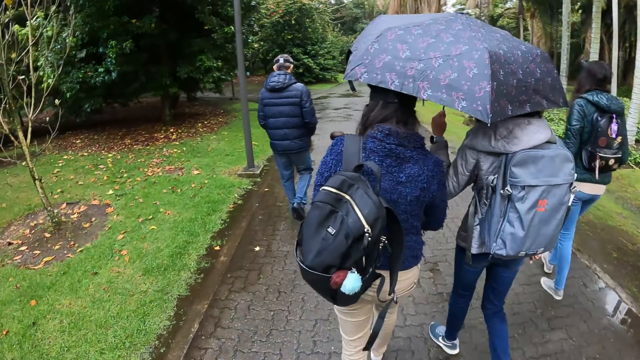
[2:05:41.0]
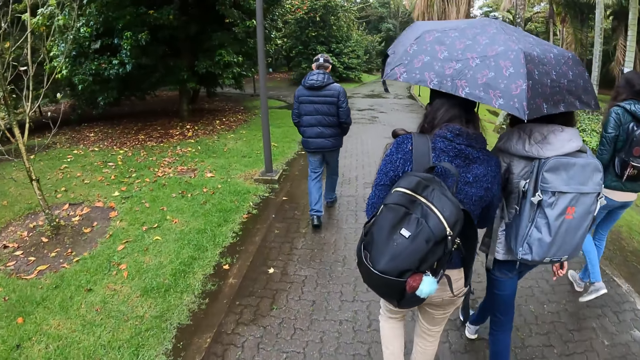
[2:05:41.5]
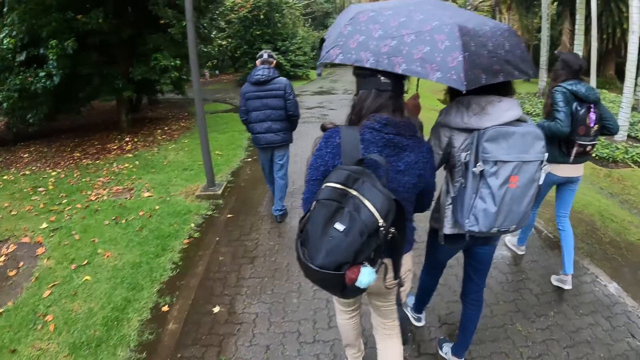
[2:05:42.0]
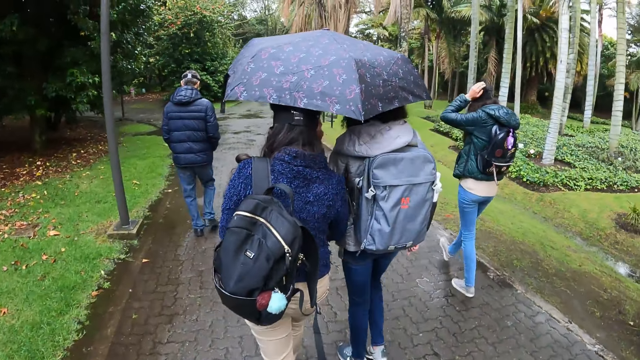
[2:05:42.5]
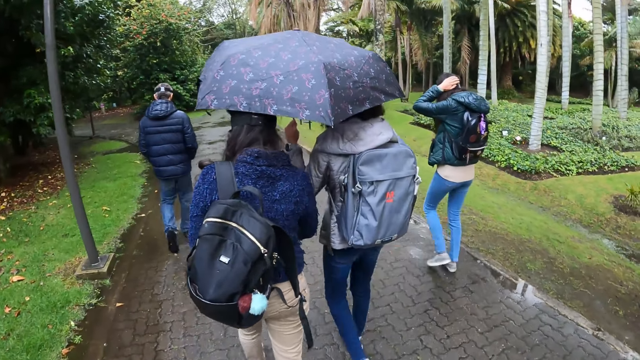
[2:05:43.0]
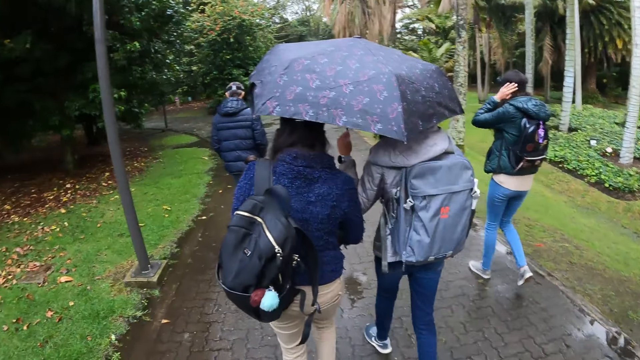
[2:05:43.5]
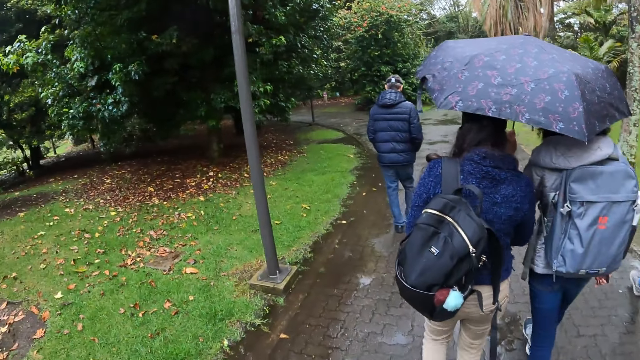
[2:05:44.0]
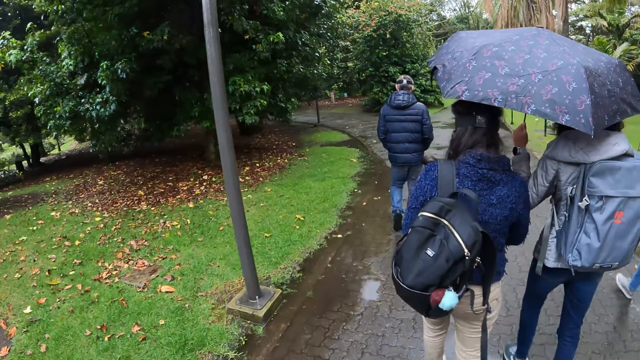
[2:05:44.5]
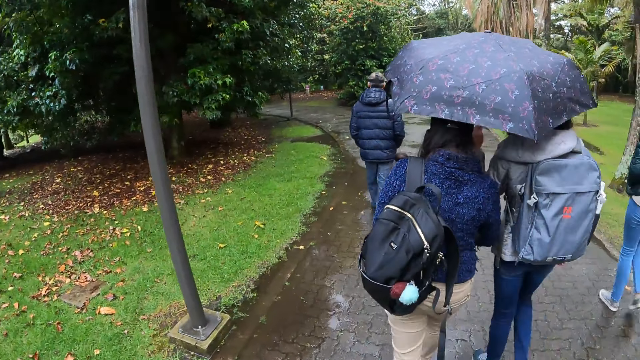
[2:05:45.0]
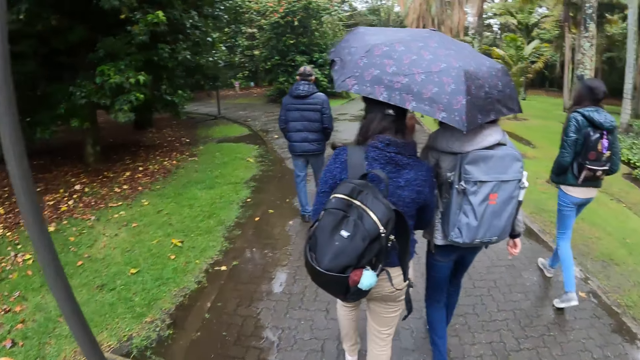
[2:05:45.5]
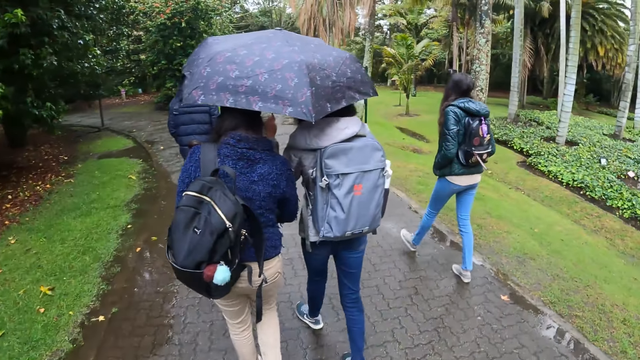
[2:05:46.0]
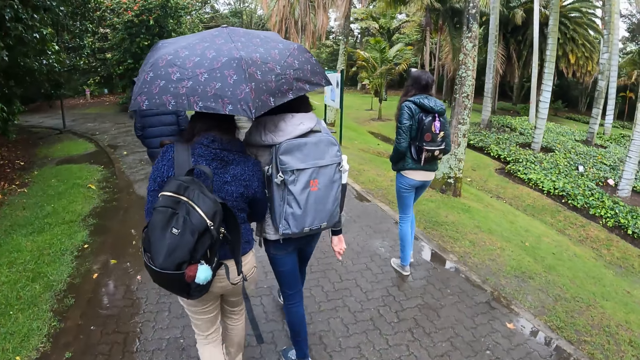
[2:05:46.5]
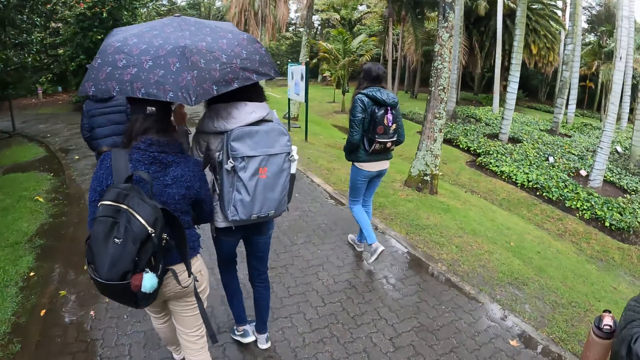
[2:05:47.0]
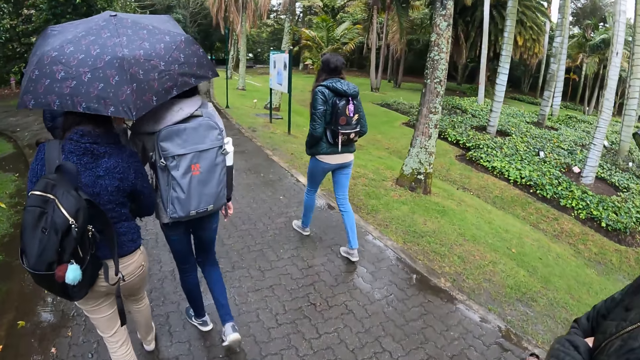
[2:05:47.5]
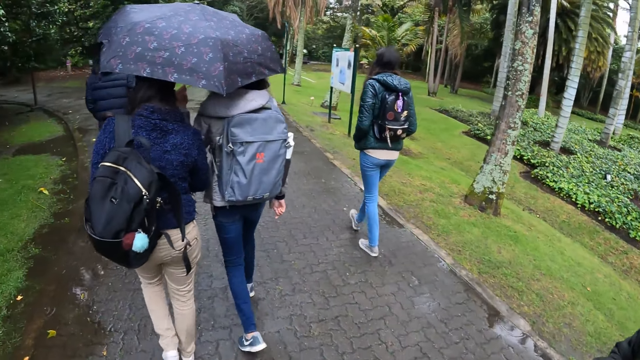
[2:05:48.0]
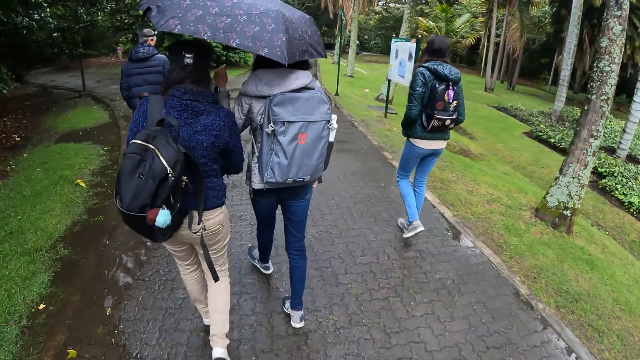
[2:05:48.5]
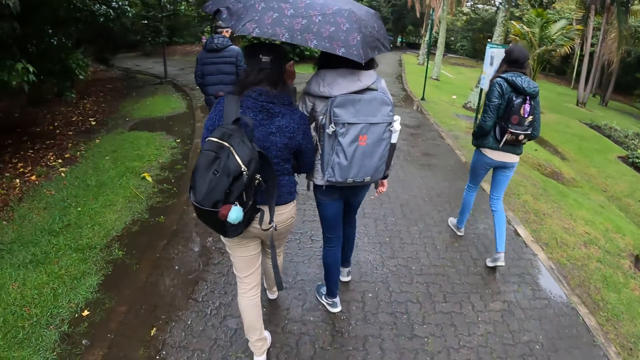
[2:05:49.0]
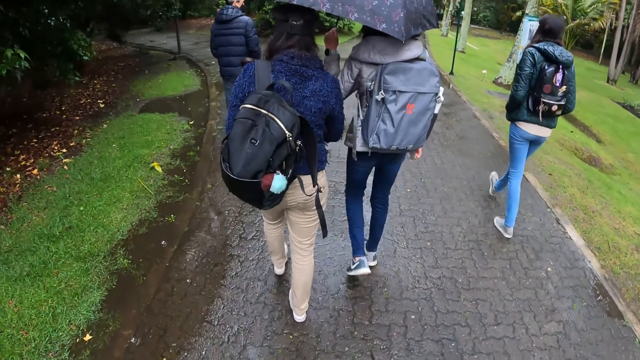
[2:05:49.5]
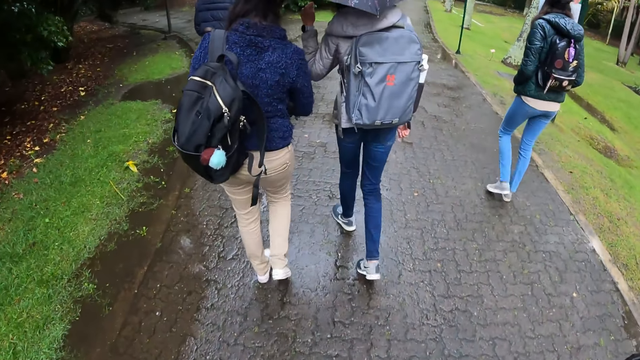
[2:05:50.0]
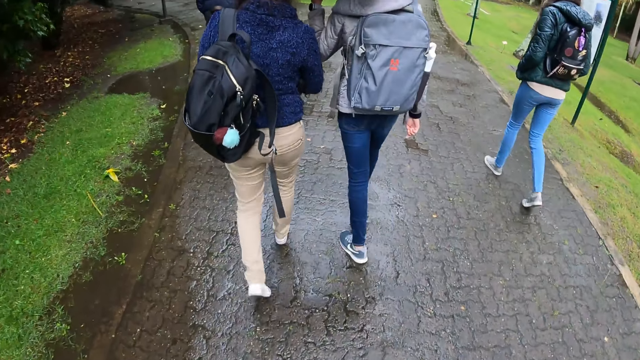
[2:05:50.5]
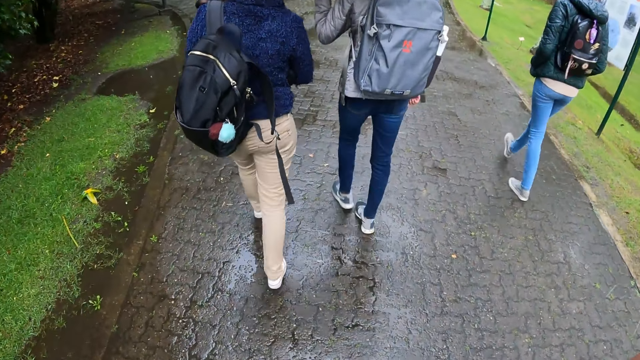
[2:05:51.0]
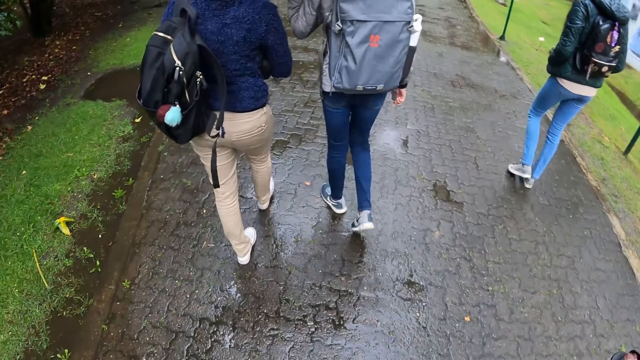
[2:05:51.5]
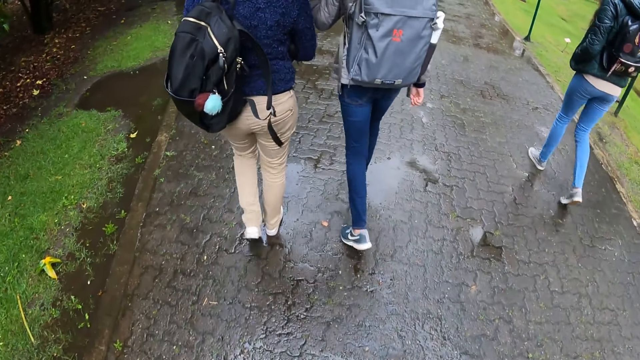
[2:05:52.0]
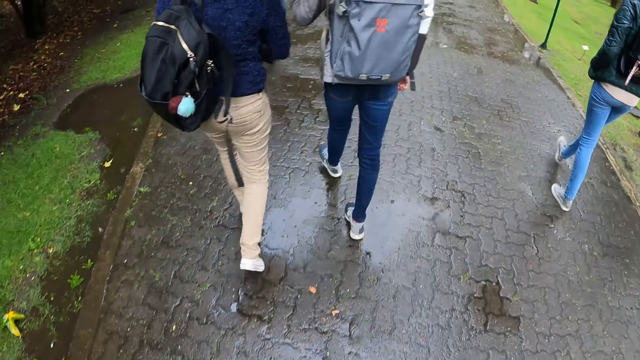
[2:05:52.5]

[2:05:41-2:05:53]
The woman adjusts a camera on her head with both hands.

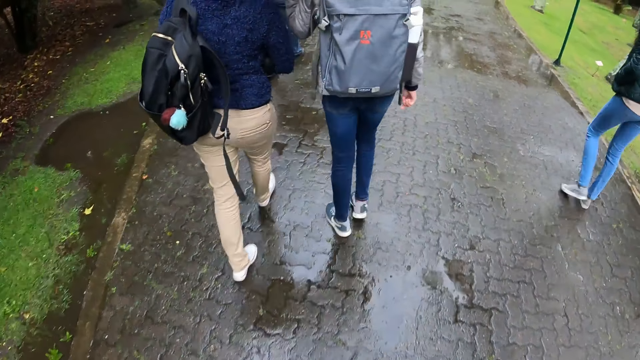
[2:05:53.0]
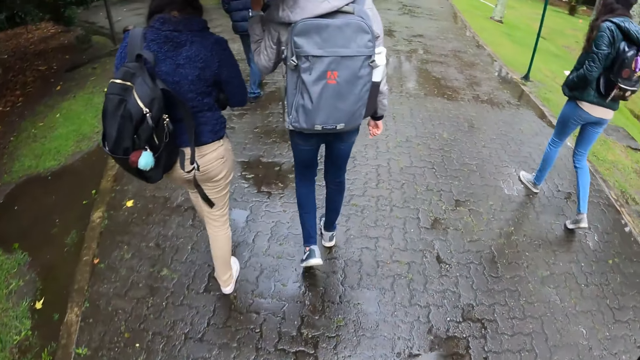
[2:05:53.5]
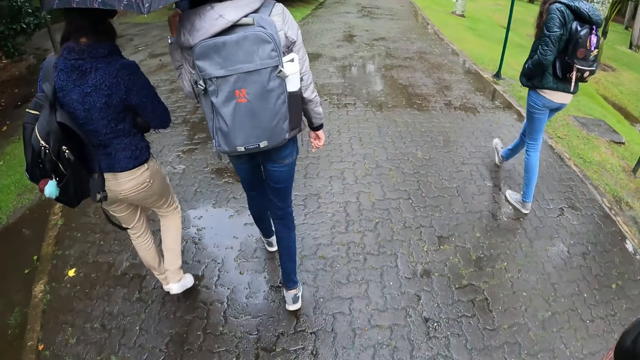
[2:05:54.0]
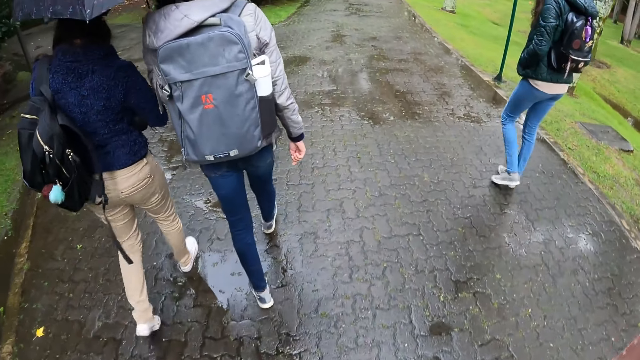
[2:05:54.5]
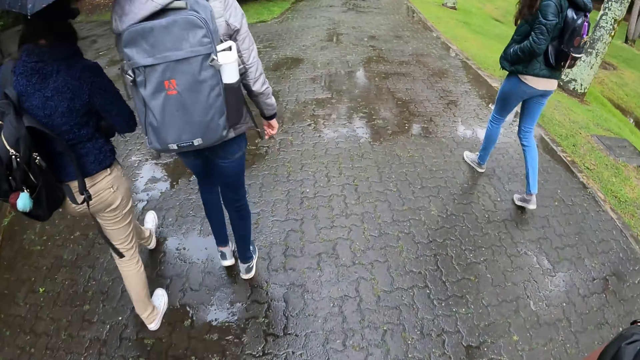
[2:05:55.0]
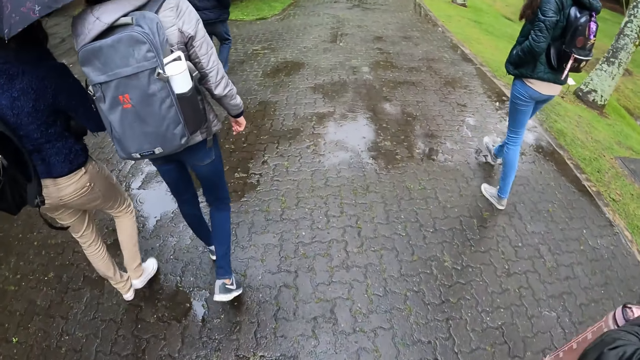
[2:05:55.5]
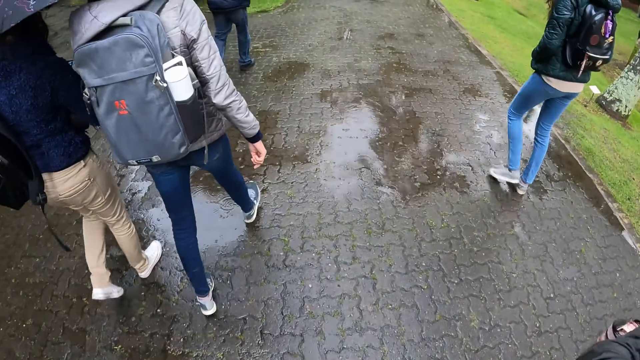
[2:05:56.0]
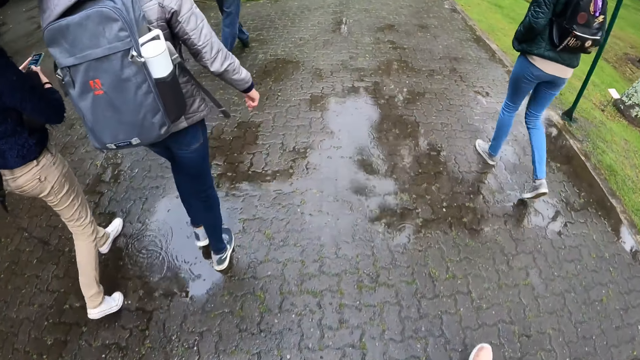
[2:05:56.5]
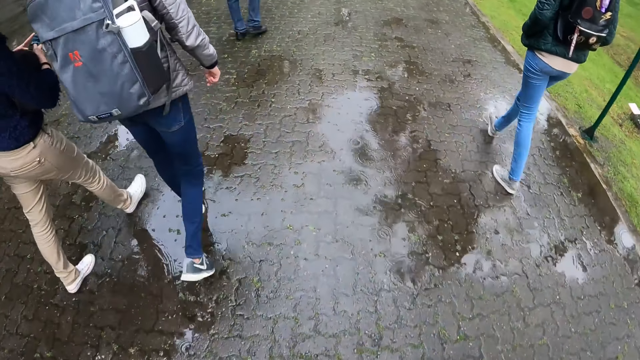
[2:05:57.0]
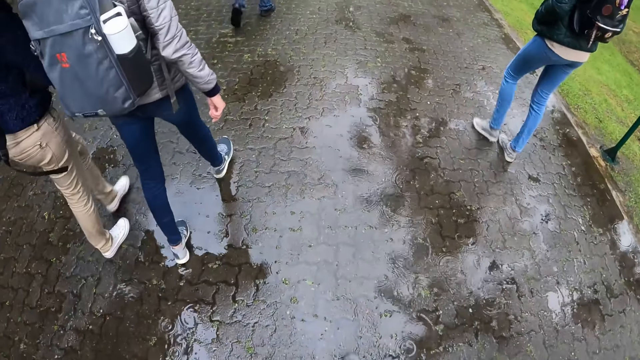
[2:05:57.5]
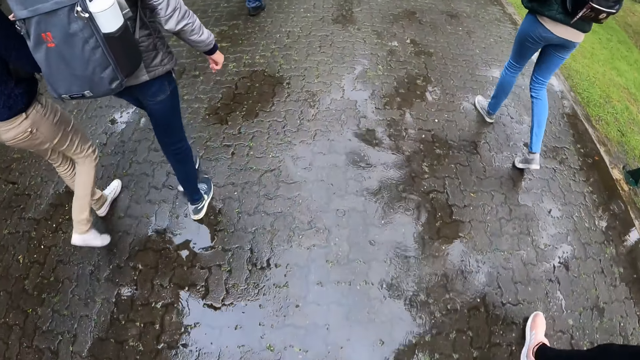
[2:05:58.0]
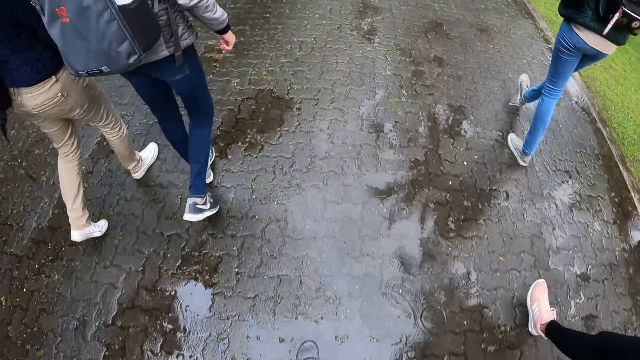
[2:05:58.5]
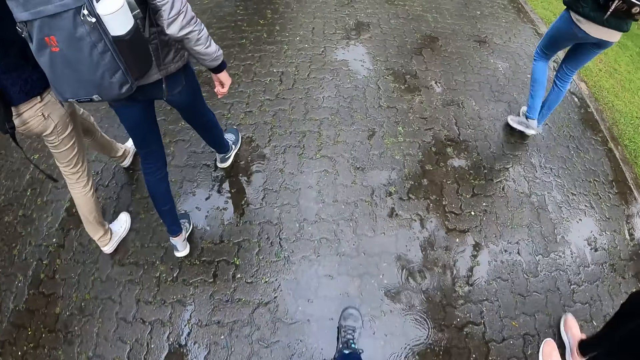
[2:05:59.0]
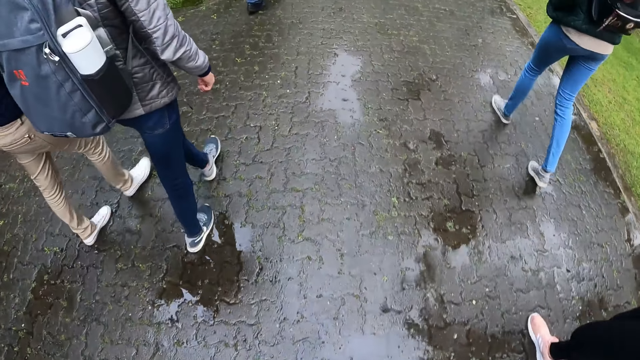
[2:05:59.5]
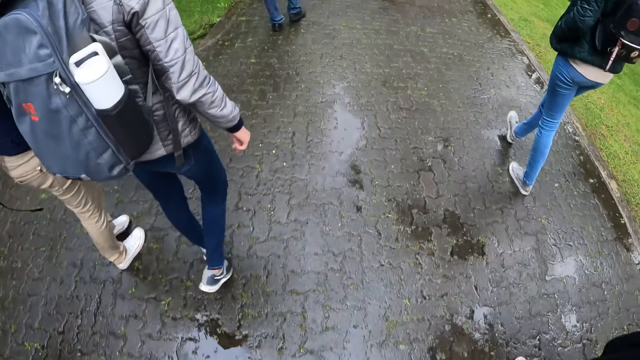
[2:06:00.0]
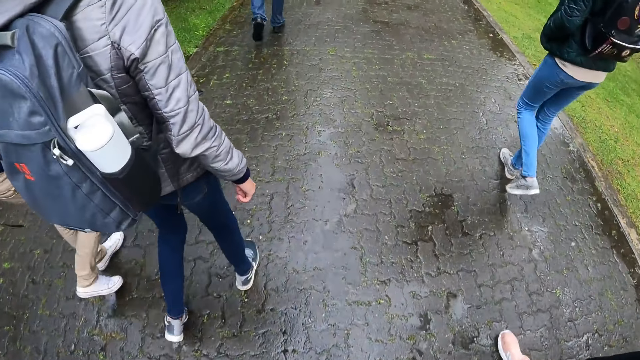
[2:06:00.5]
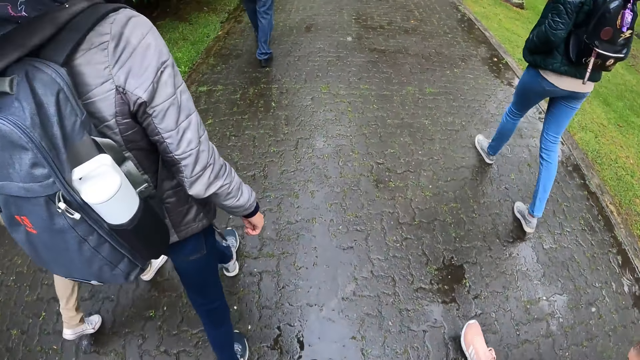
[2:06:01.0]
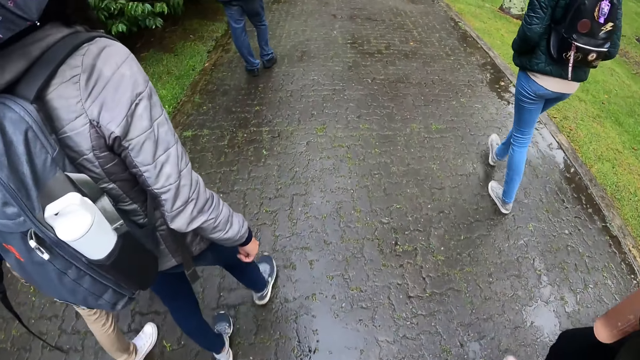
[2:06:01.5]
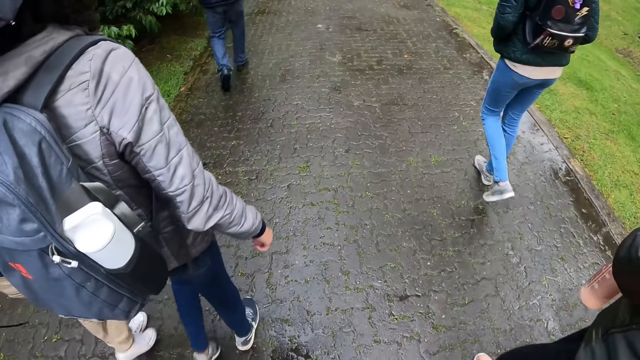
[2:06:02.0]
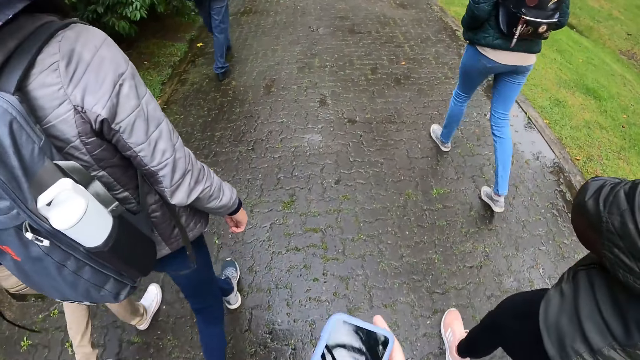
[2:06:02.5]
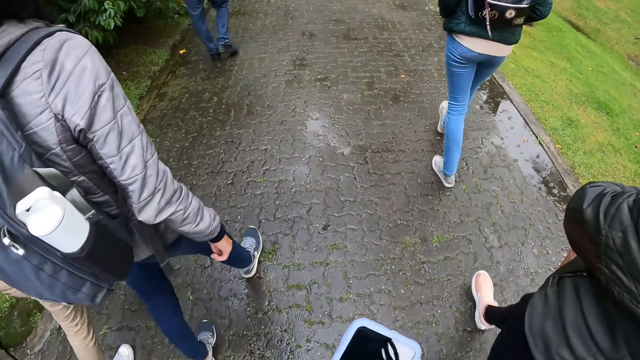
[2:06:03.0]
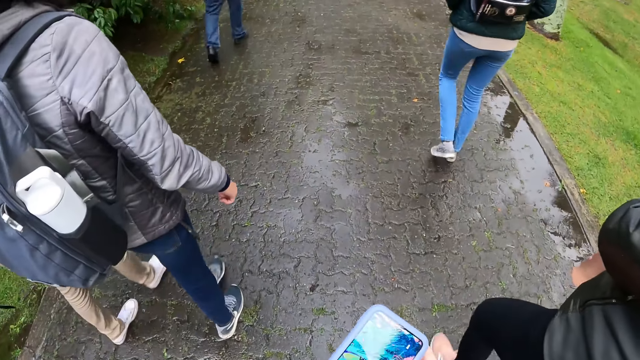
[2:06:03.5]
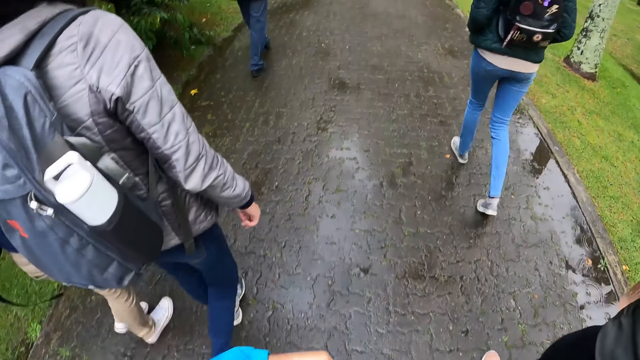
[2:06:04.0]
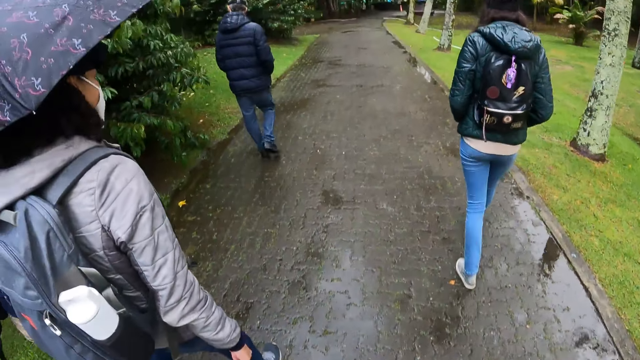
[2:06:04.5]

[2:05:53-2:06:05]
The camera wearer looks at a phone. They hold the phone with both hands.
